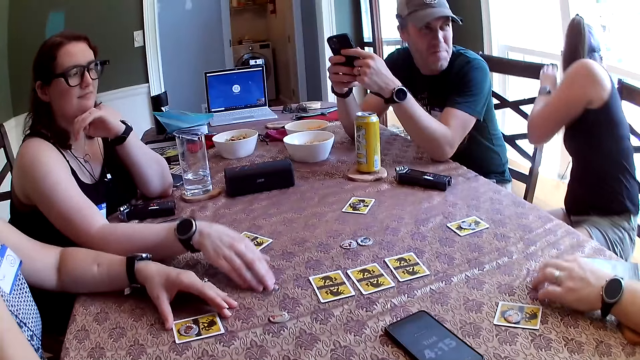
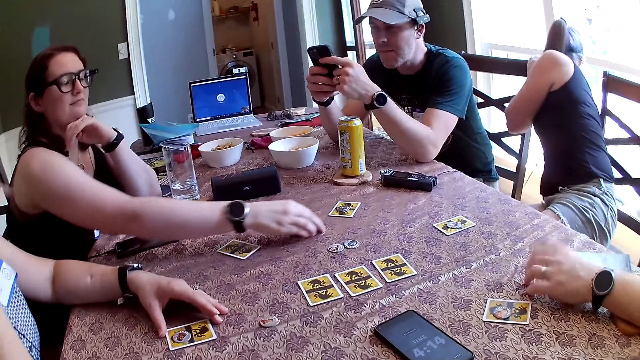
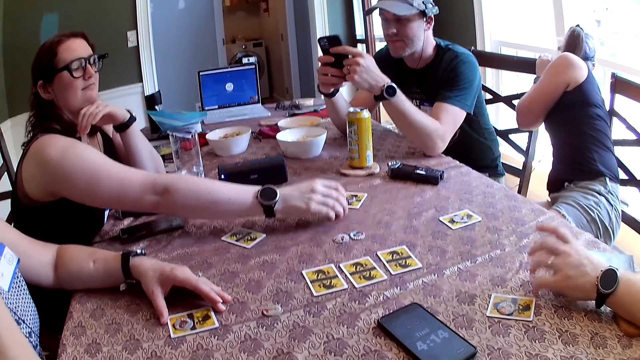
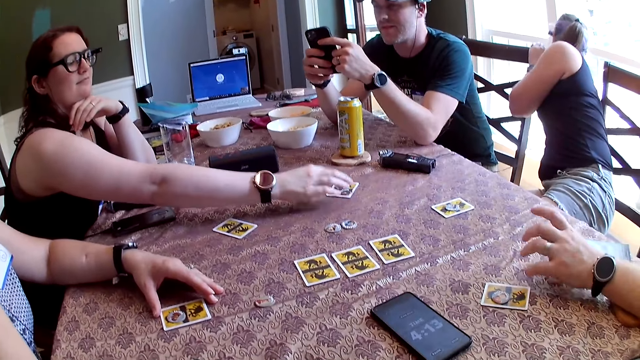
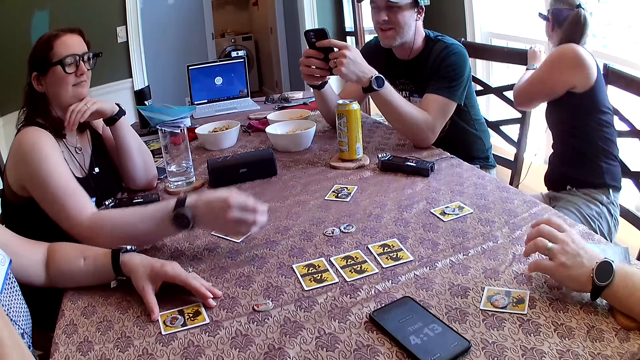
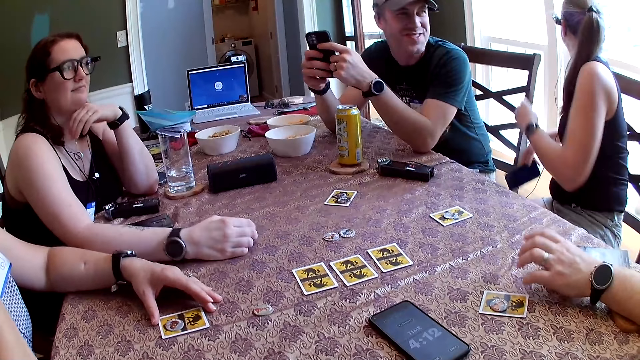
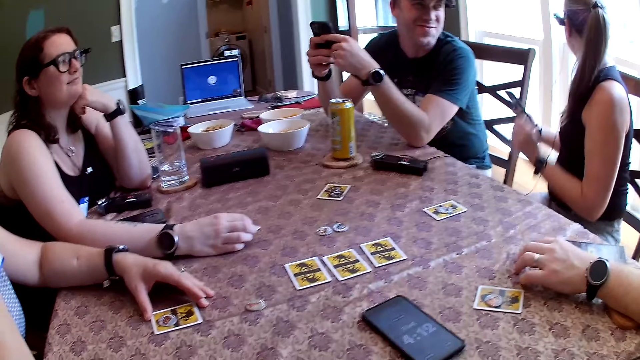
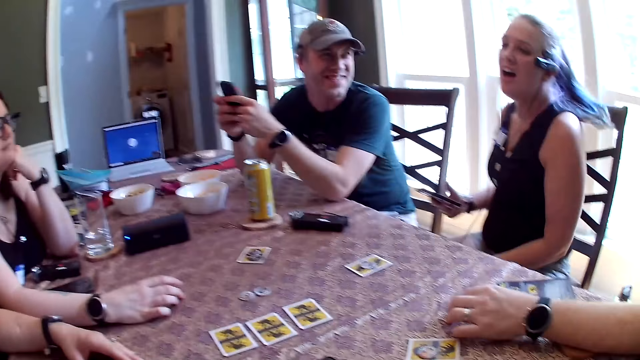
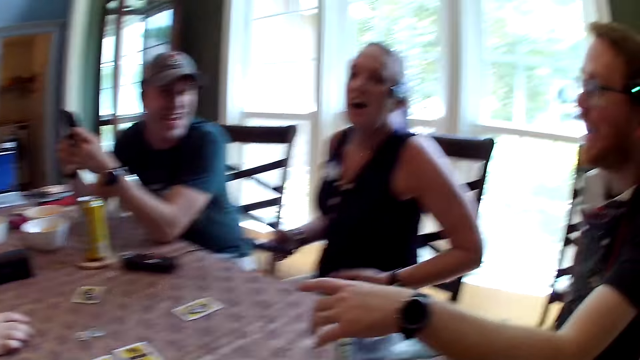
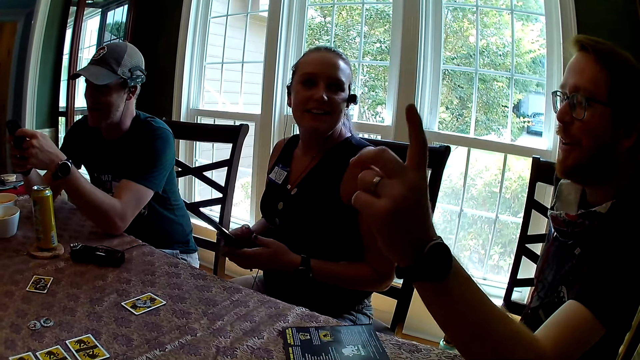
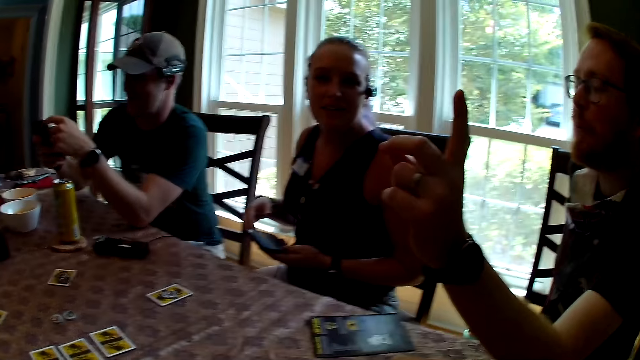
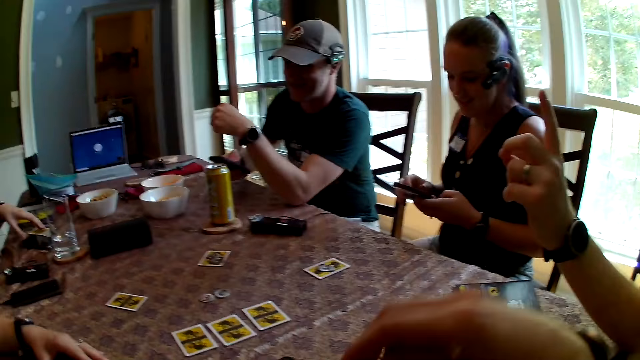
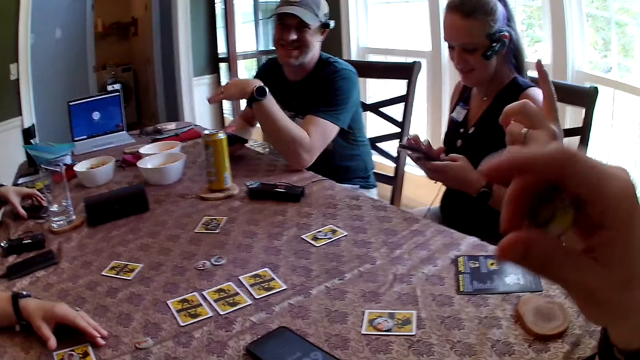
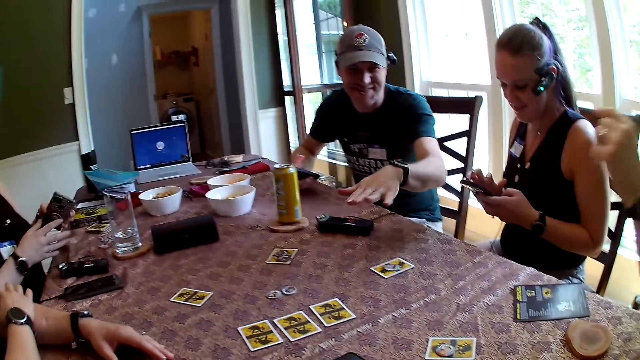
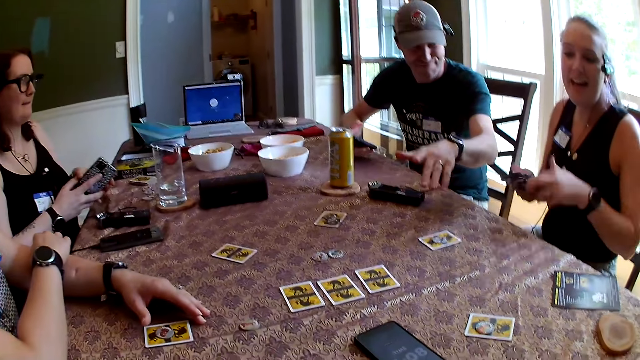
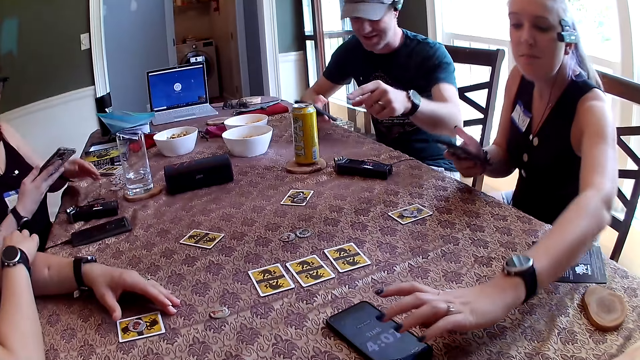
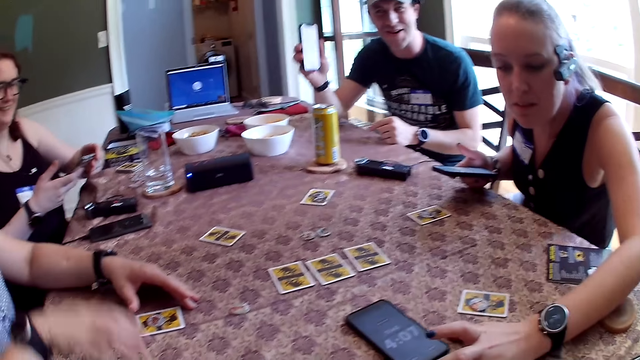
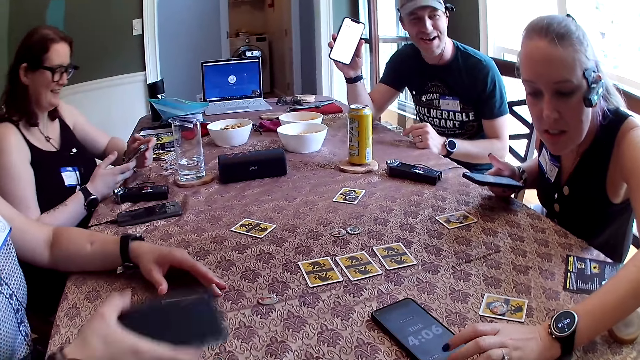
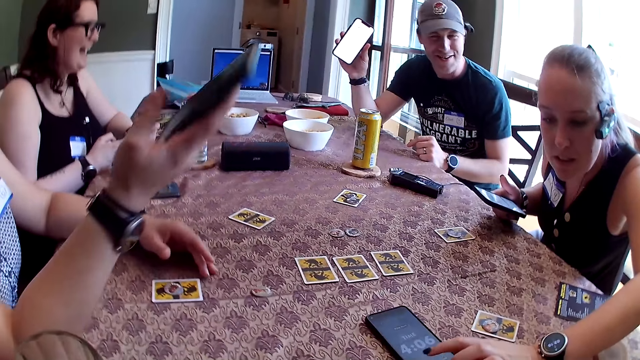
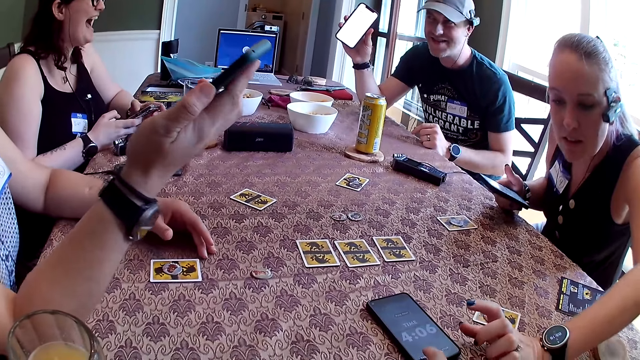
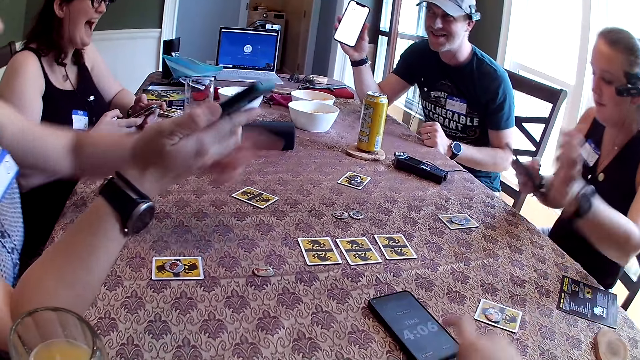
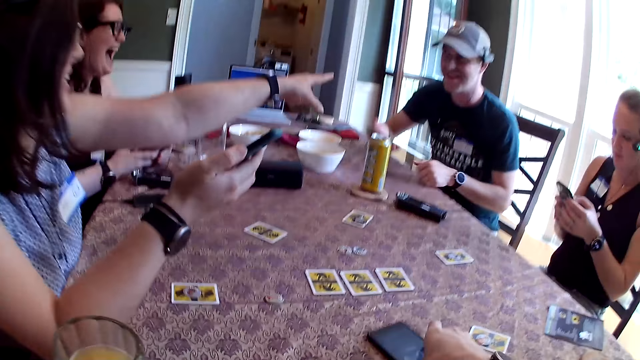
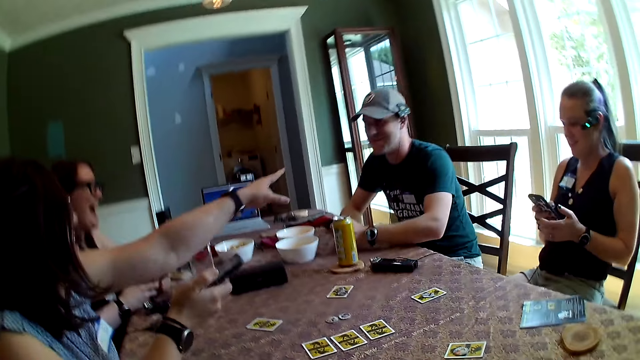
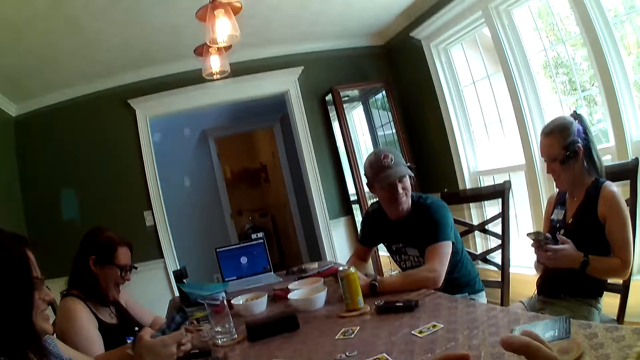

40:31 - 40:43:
A man holds the phone with his hands. A woman shifts the poker chip on the table with her right hand. Another woman holds a chair with her left hand. A third woman plays a game. She interacts with the group of people round the table. She picks the poker chip from the table with her right hand. The man presses the phone in his hands with his right hand. The third woman drops the poker chip on the card on the table with her right hand. The first woman drops the poker chips on the card on the table with her right hand. The second woman picks a phone from the floor with her right hand. The man holds the phone with his right hand. The second woman holds the phone in her right hand, passes the phone from her right hand to her left hand, and presses the phone in her left hand with her right hand. The first woman picks a phone from the table with her left hand. She browses her phone. She passes the phone from her left hand to her right hand. The second woman passes the phone from her left hand to her right hand. The man raises the phone with his right hand. The first woman holds the phone with her hands. The third woman picks a phone from the table with her right hand. The second woman presses a phone on the table with her left hand. The first woman presses her phone with her hands. The third woman holds the phone with her right hand. The second woman presses the phone on the table with her left hand. The first woman presses the phone with her hands. The third woman points to the man with her right hand. She laughs. The second woman presses the phone in her right hand with her left hand. The camera wearer picks the phone from the table with his right hand. He holds the phone with his hands.

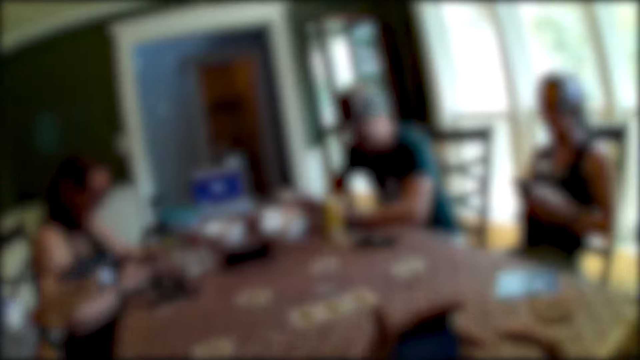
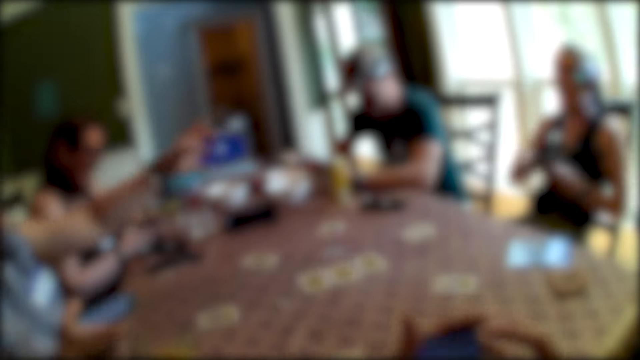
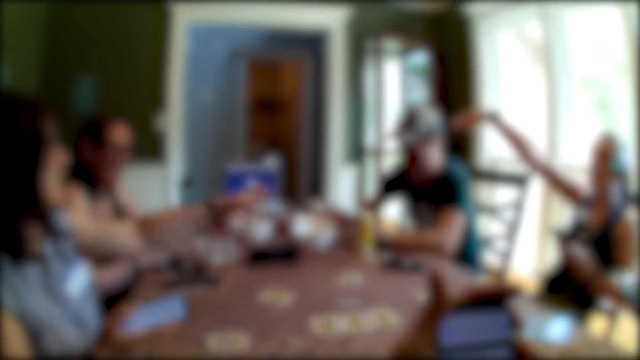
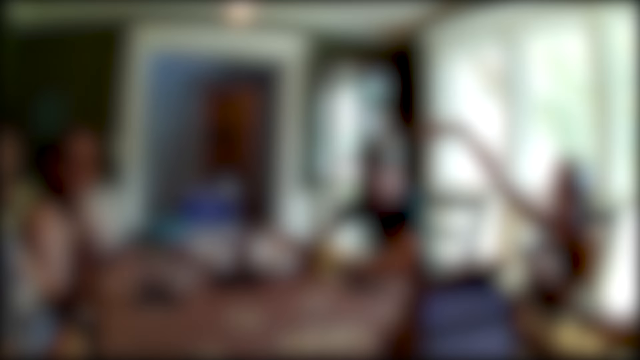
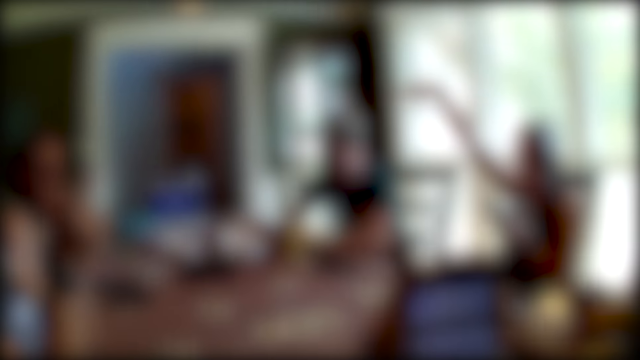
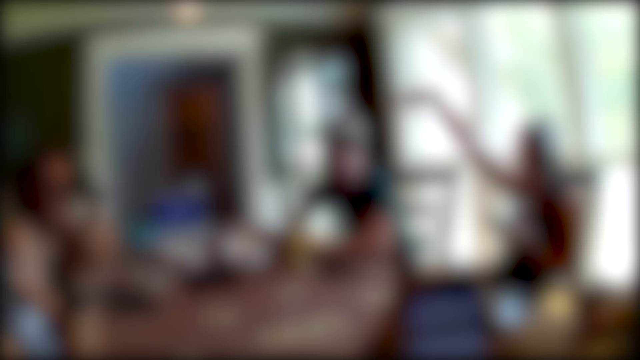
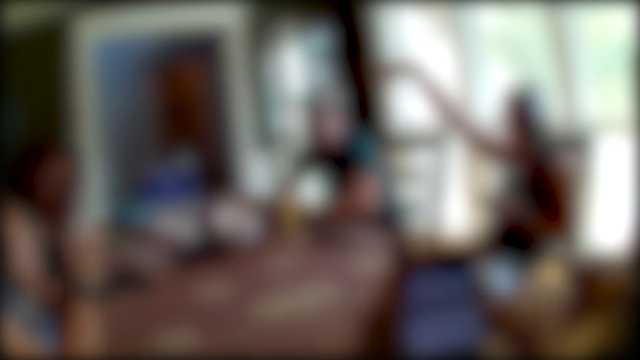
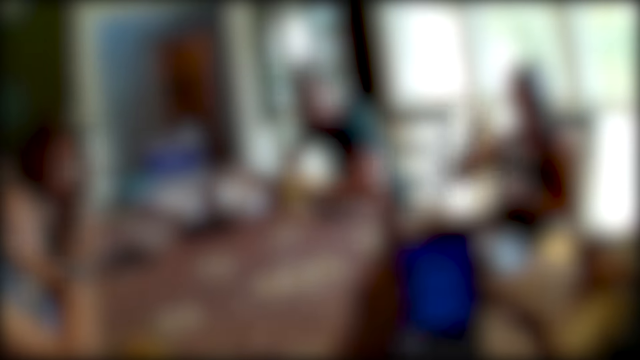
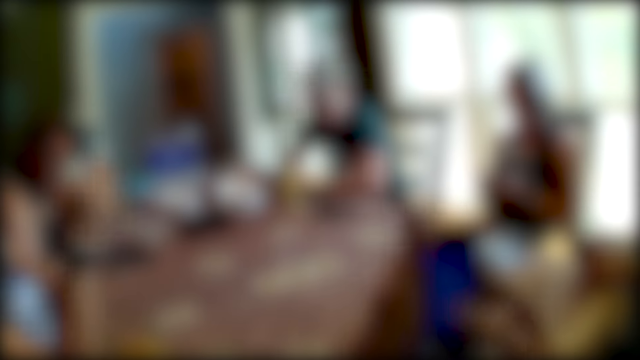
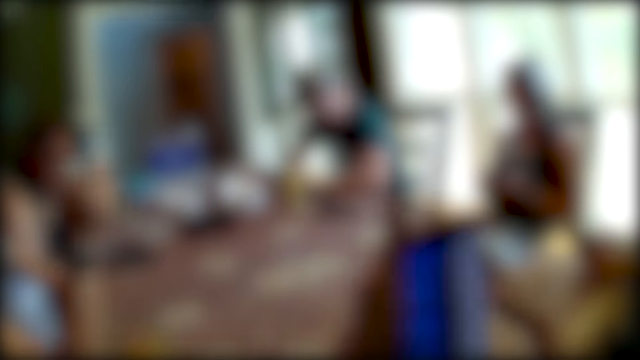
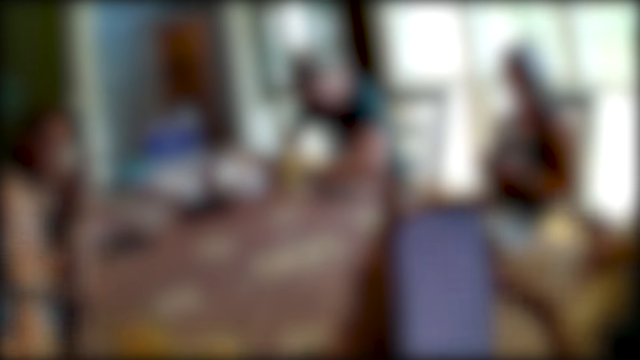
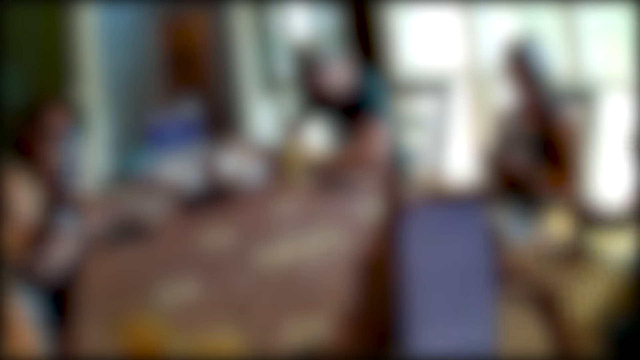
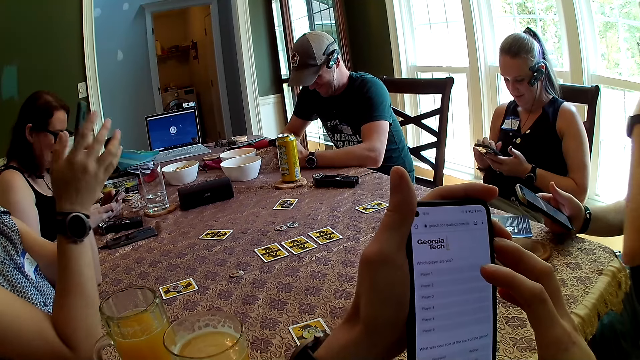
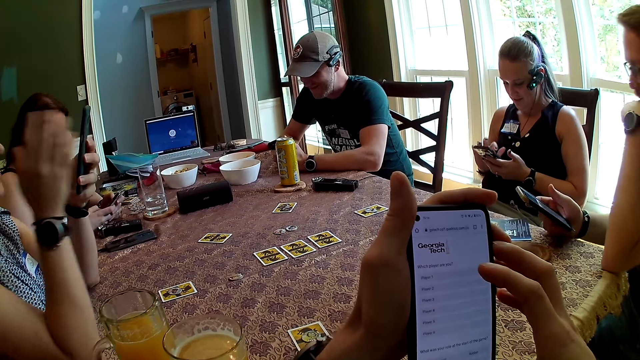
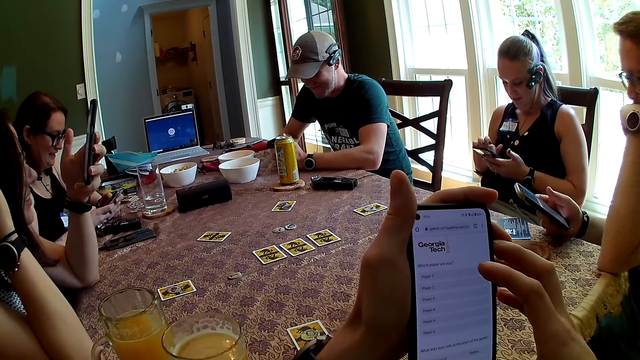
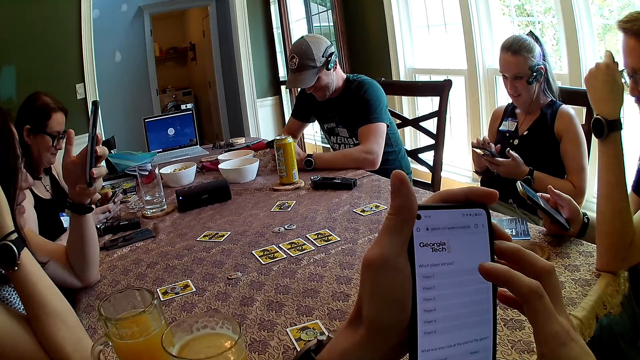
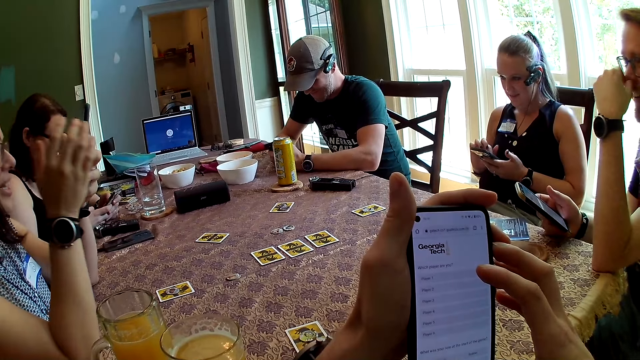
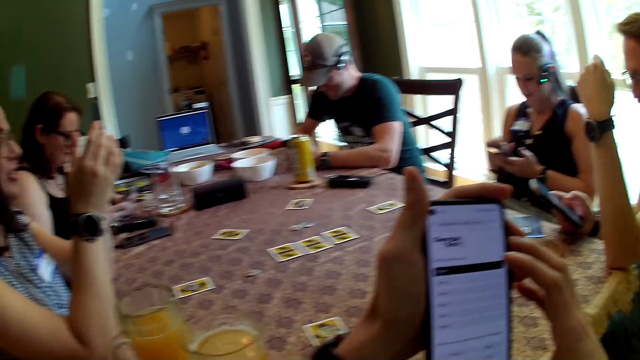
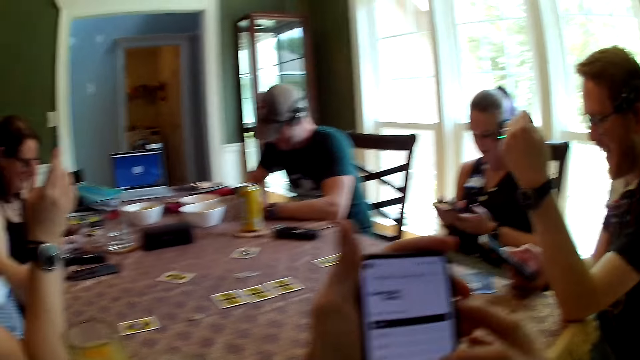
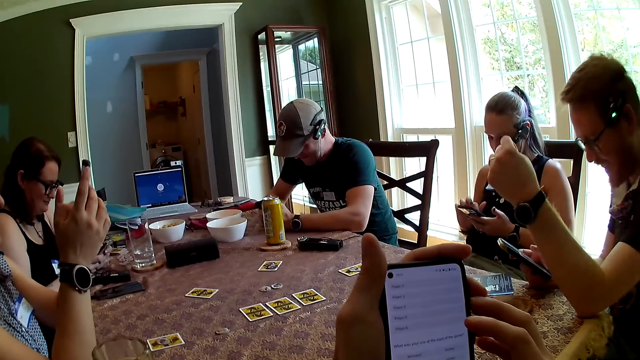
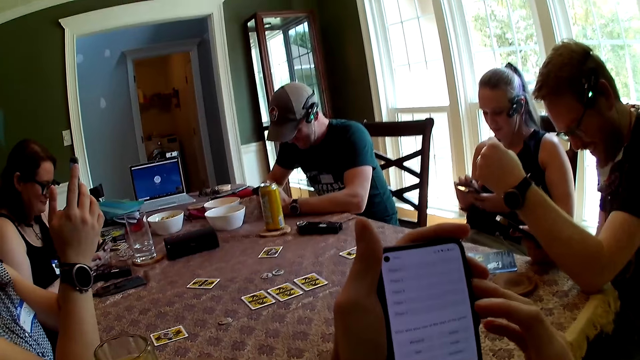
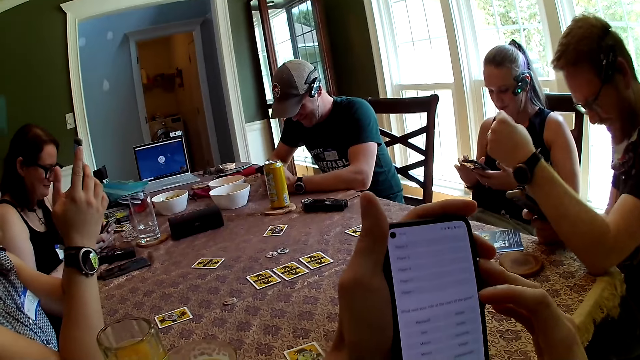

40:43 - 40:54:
The camera wearer operates the phone in his left hand with his right hand. A woman passes the phone from her right hand to her left hand. She points to a man with her right hand. Another man holds a phone in his right hand. Another woman holds the phone with her hands. She operates the phone in her right hand with her left hand. The first woman operates the phone in her left hand with her right hand. The second woman removes her left hand from the phone in her right hand. A third woman presses the phone with her hands. The camera wearer operates the phone. The second woman touches her hair with her left hand. She operates the phone in her right hand with her left hand. The second man operates the phone in his right hand with his right hand.
